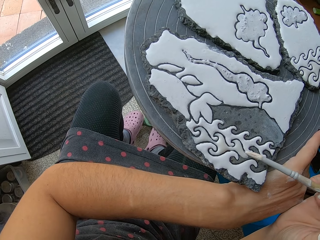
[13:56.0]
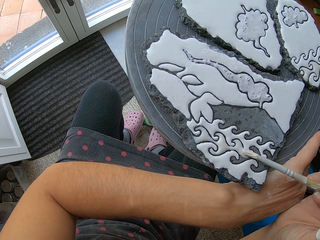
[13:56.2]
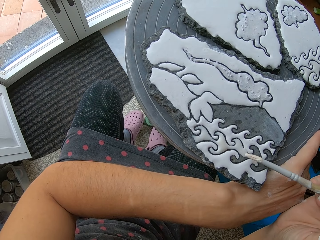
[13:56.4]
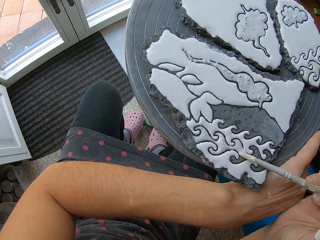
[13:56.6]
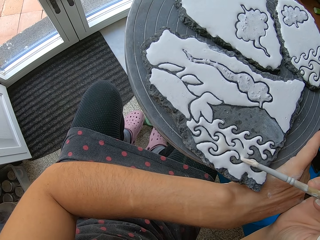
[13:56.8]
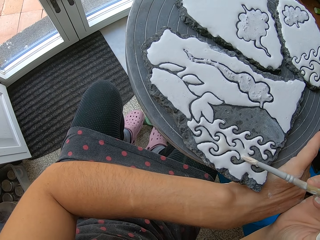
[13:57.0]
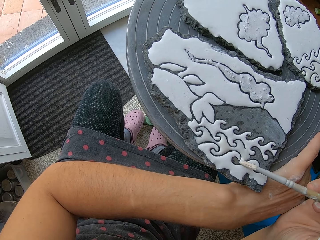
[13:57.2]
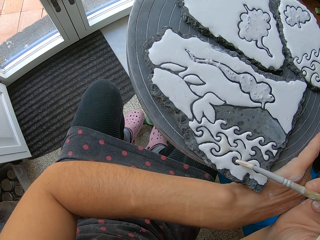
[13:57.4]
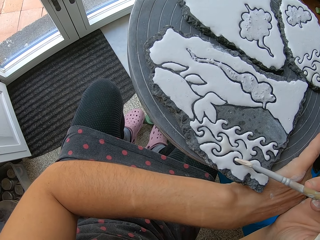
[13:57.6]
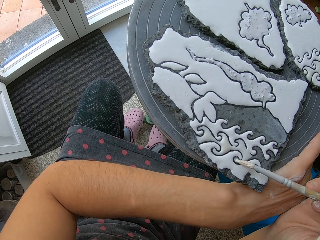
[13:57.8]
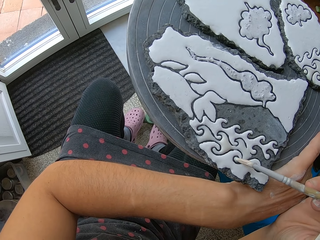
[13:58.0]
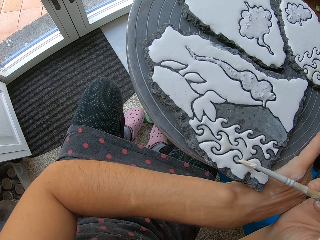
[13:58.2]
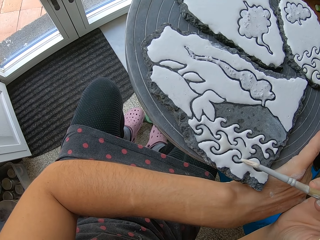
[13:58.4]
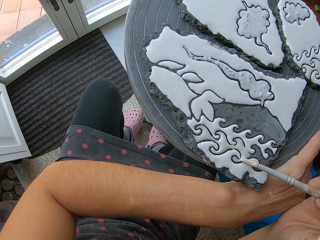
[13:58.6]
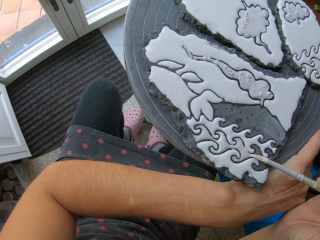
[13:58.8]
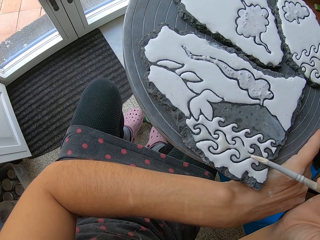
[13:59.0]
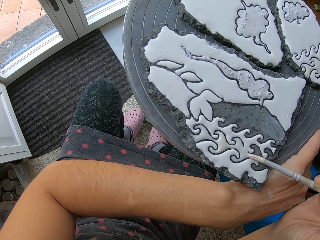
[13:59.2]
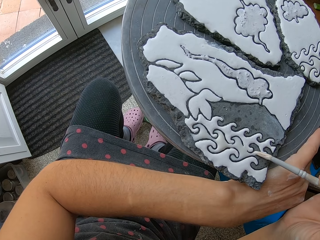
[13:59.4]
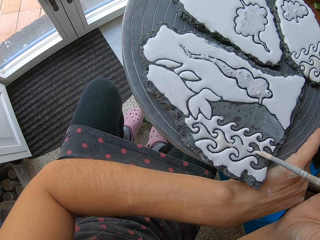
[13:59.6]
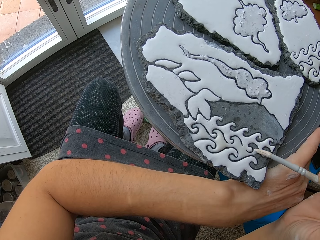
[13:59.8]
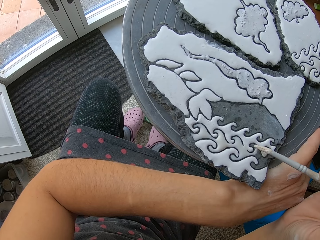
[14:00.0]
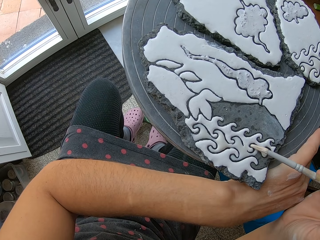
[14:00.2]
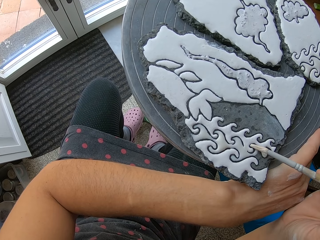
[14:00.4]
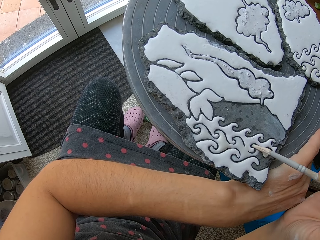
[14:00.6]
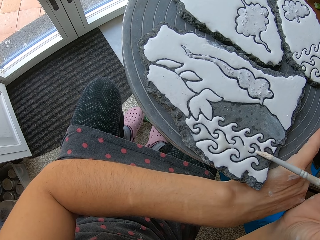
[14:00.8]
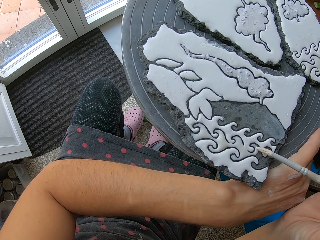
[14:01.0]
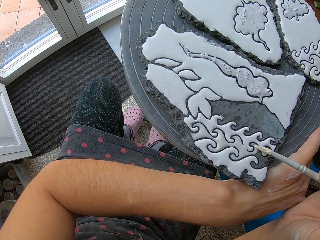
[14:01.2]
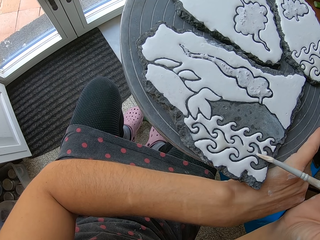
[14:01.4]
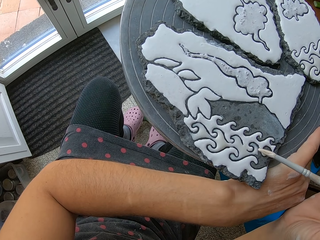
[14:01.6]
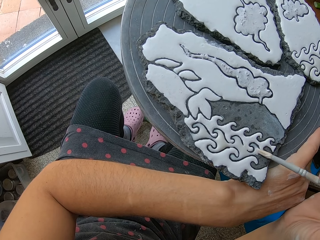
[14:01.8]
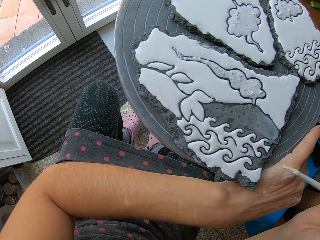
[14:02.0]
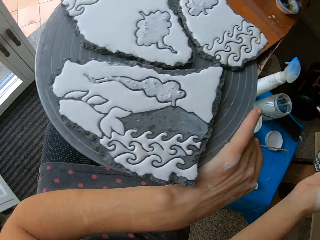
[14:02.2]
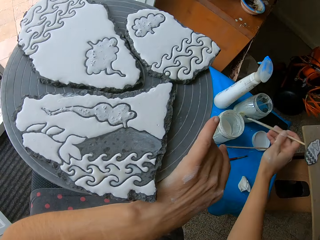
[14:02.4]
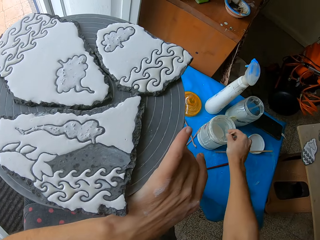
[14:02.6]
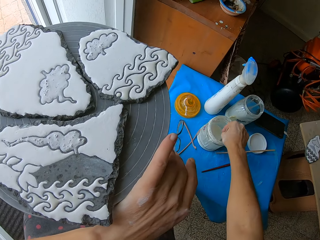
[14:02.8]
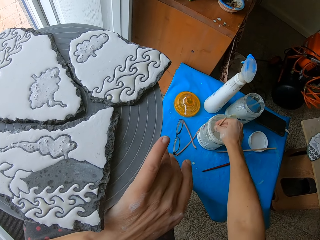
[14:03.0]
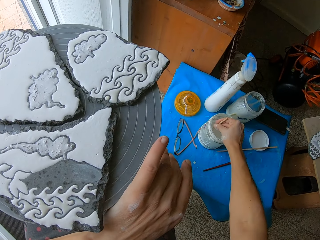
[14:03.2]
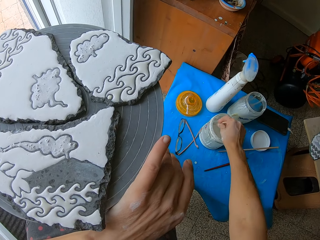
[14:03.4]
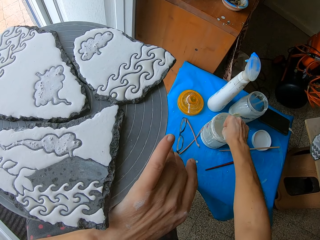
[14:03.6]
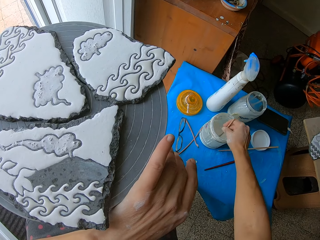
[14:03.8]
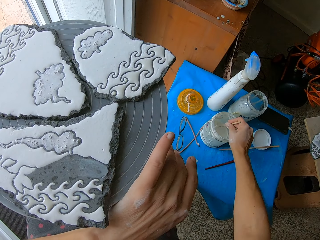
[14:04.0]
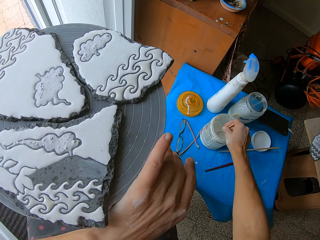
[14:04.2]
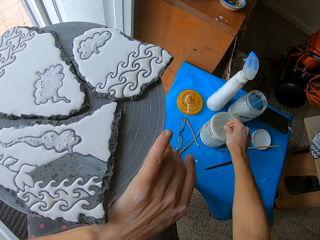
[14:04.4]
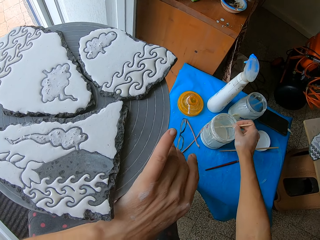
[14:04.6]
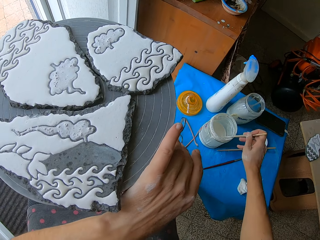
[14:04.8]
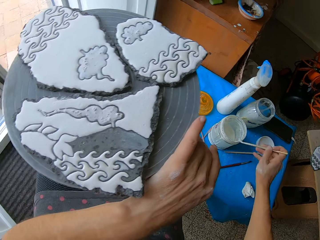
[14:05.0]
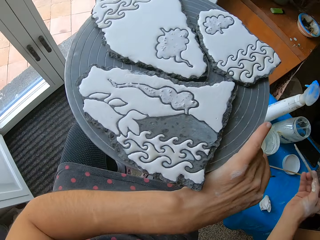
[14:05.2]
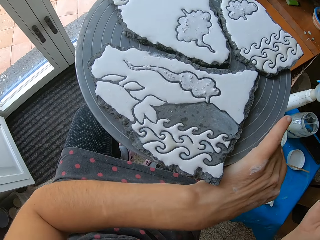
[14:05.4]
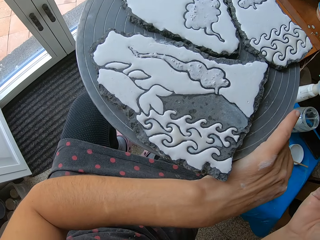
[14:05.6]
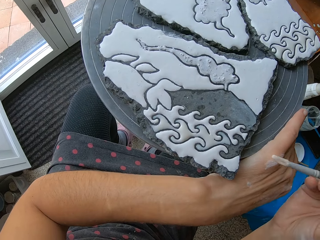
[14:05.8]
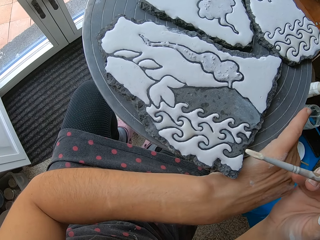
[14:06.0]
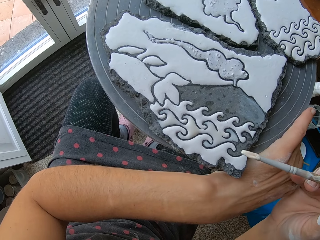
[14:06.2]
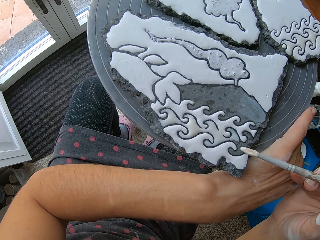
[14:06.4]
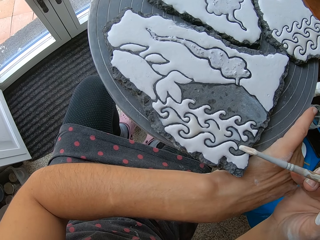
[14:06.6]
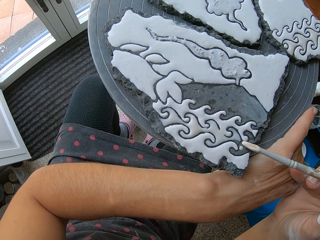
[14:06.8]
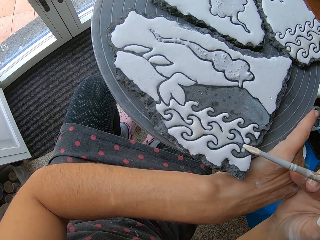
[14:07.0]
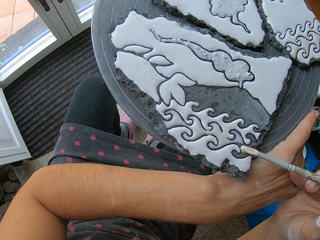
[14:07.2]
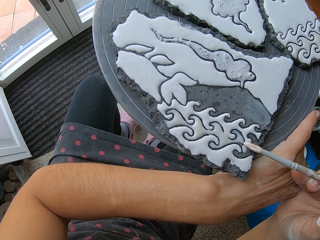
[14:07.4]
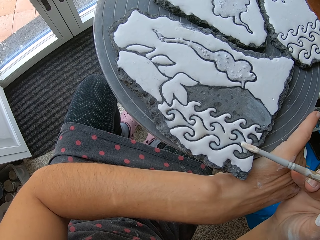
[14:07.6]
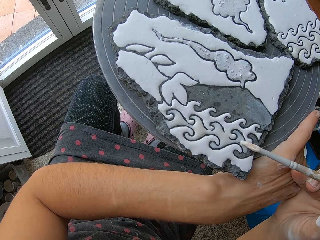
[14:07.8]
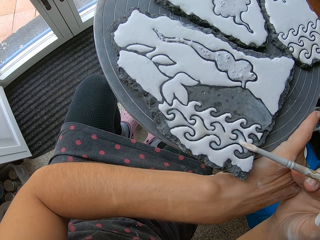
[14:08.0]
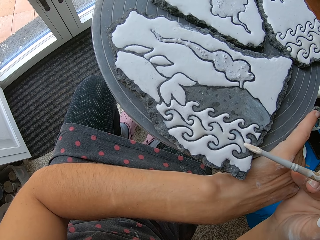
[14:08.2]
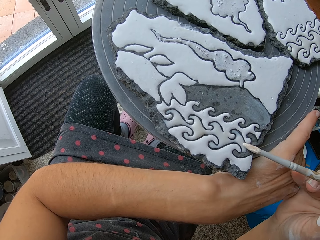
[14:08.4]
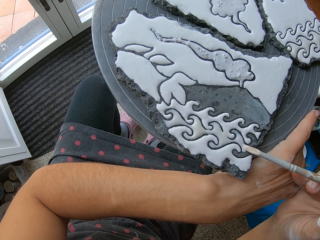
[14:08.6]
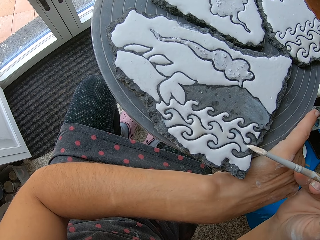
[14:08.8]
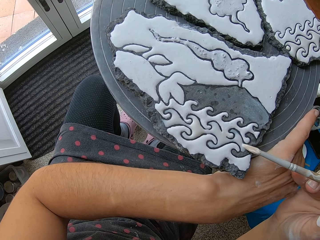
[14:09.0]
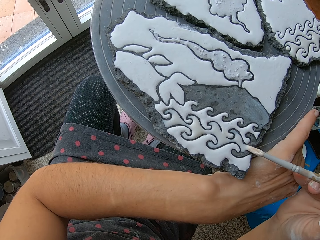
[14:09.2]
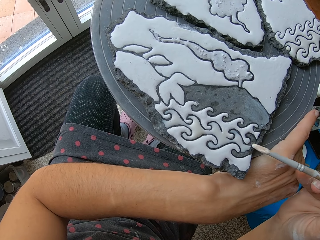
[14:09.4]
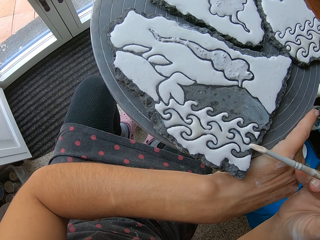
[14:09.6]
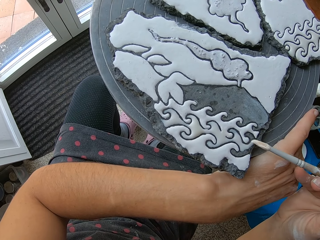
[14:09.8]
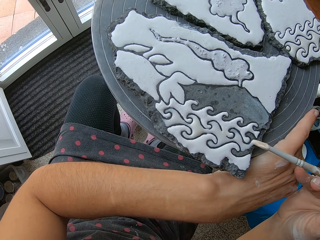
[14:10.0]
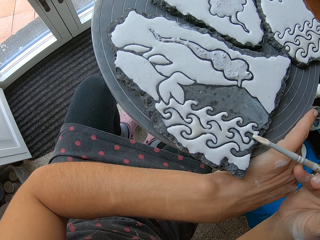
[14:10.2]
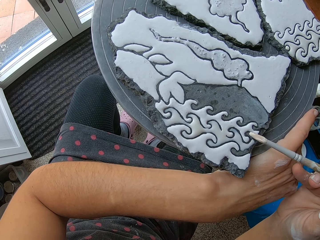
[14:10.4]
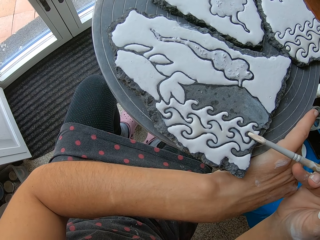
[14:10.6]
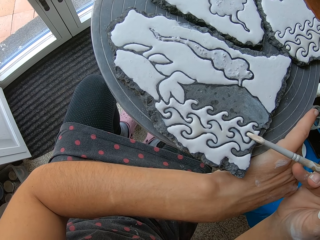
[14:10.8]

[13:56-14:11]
The camera wearer dips the paintbrush into the paint container with his right hand. He paints the stone with the paintbrush in his right hand.

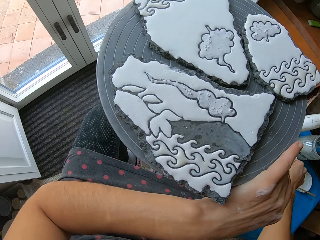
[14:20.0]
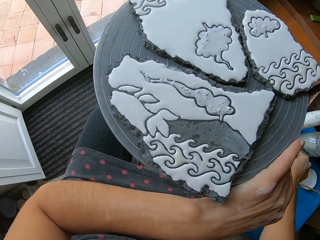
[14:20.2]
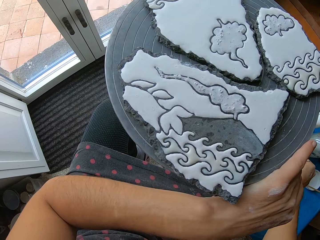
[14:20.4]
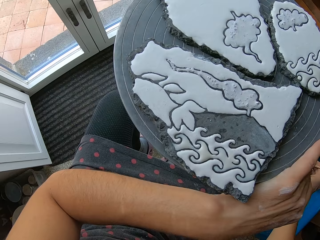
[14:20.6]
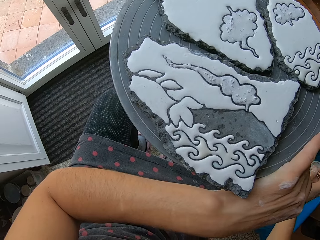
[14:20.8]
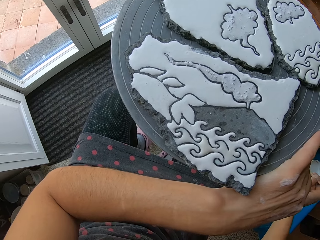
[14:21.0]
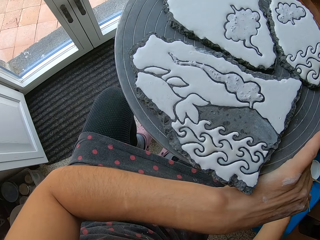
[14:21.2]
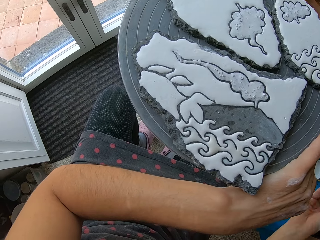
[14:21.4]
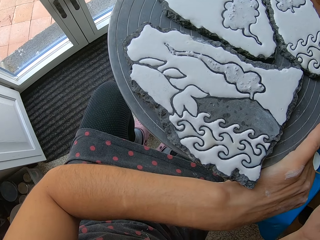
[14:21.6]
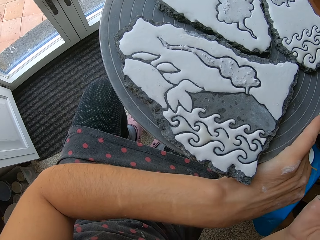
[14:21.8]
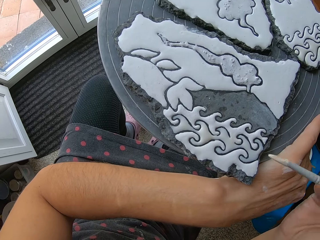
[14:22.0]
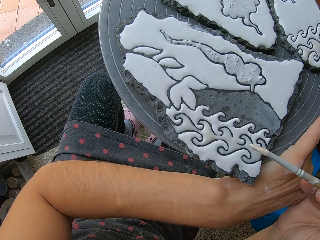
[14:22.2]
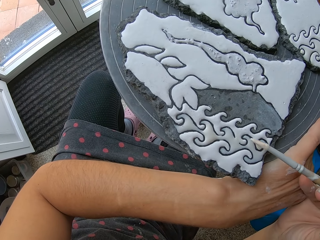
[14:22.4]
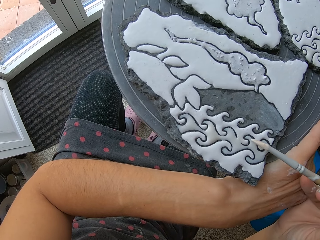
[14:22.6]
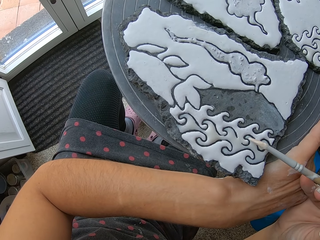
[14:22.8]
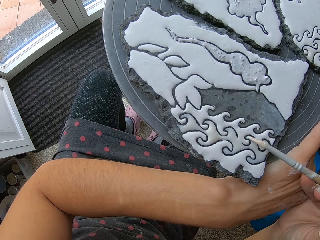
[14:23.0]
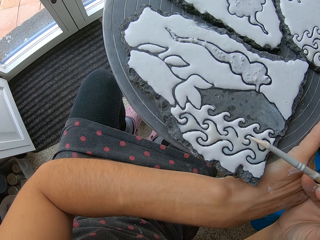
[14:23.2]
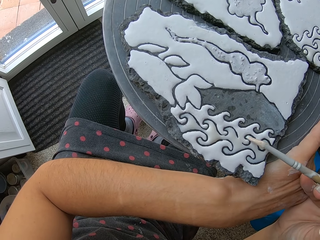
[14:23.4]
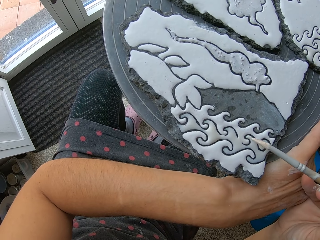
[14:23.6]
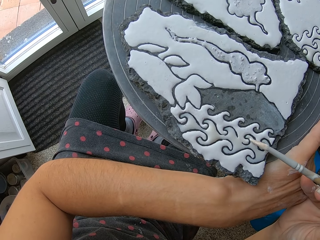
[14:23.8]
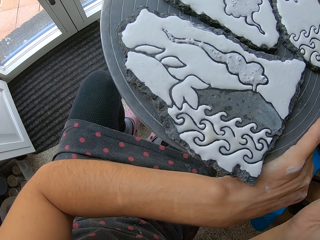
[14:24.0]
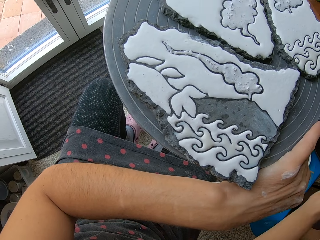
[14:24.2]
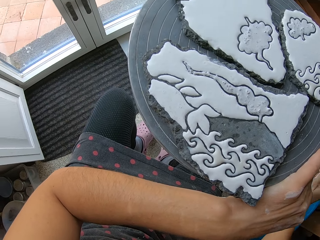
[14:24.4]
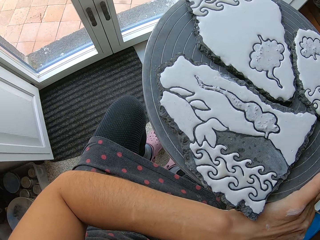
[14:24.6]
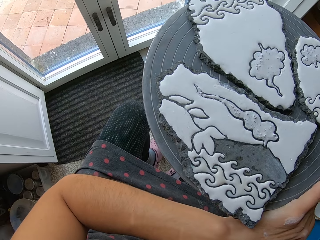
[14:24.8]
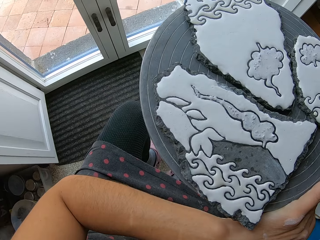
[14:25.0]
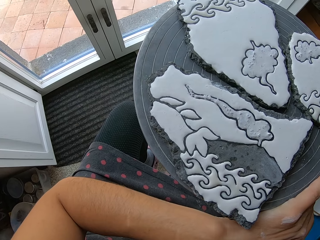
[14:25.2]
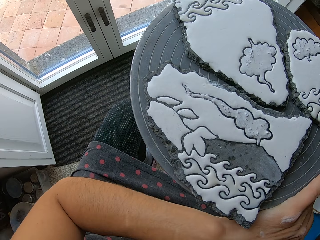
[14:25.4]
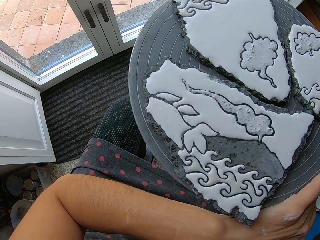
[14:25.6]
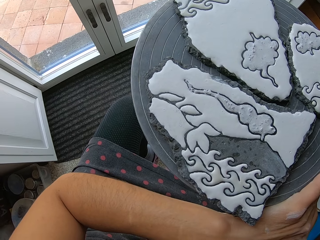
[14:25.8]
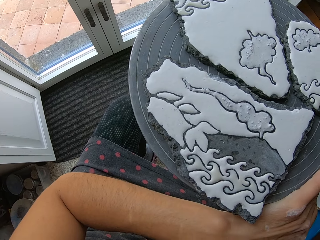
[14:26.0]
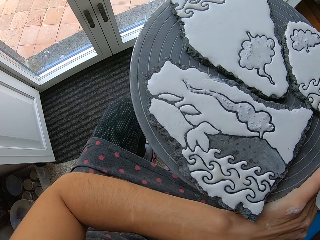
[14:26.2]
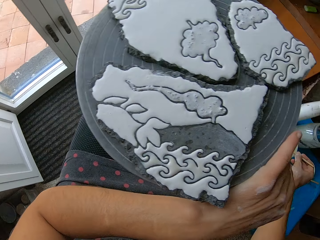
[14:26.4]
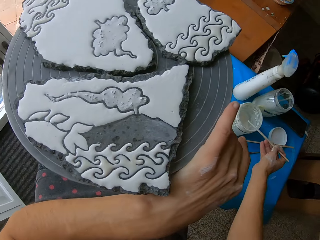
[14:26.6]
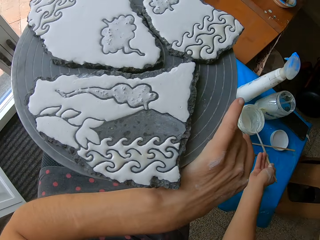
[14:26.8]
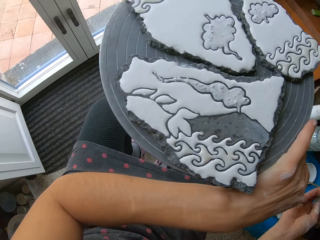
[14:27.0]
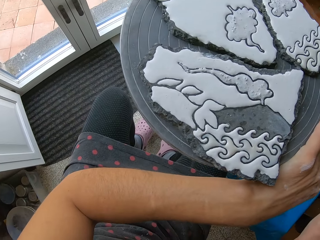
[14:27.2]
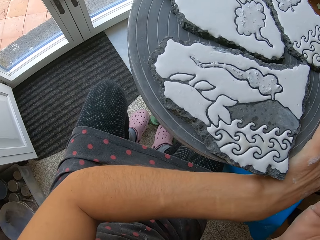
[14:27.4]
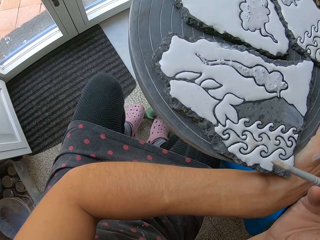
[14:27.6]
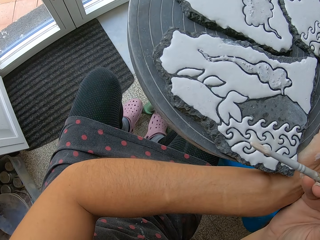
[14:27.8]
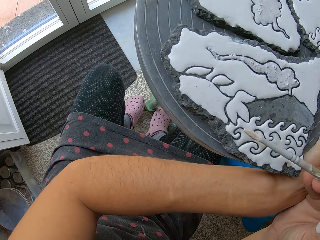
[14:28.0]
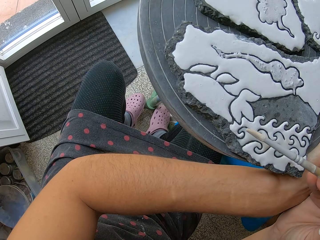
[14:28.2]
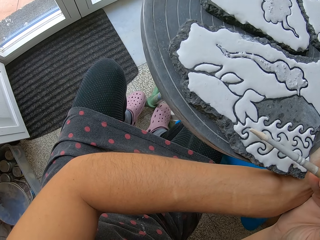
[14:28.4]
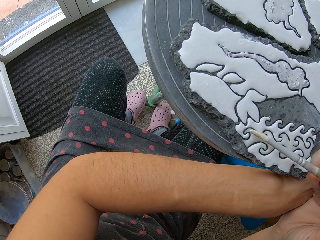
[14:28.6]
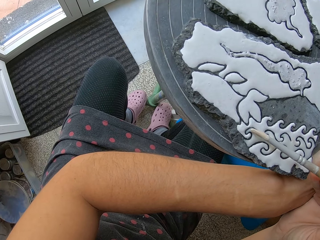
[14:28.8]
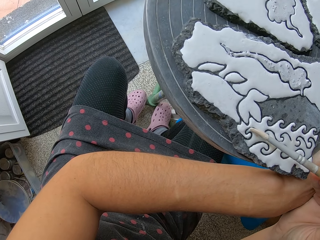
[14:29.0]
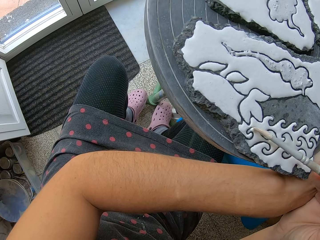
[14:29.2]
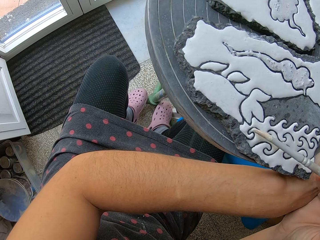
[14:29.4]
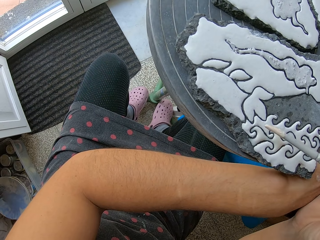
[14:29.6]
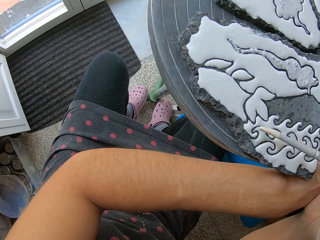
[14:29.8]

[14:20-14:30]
The camera wearer dips the paintbrush into the paint container with his right hand. He paints the stone with the paintbrush in his right hand. He dips the paintbrush into the paint container with his right hand. He paints the stone with the paintbrush in his right hand.
